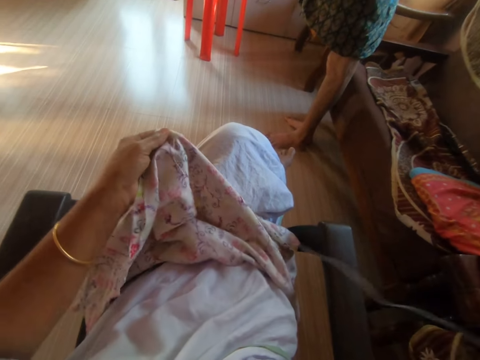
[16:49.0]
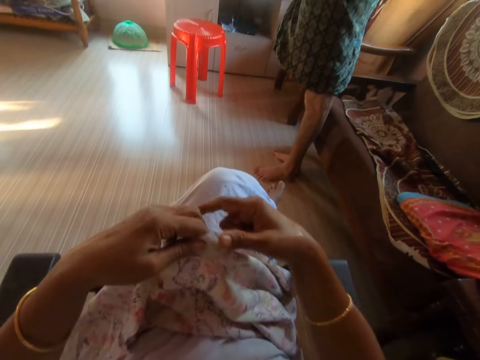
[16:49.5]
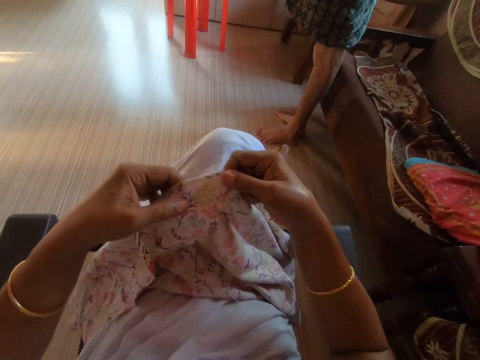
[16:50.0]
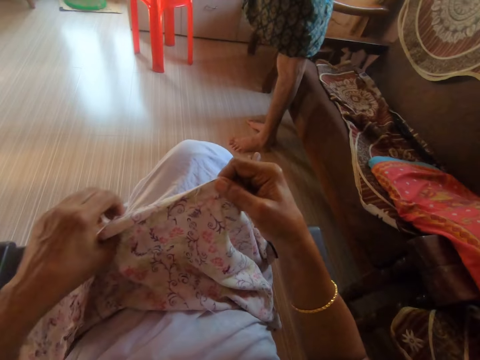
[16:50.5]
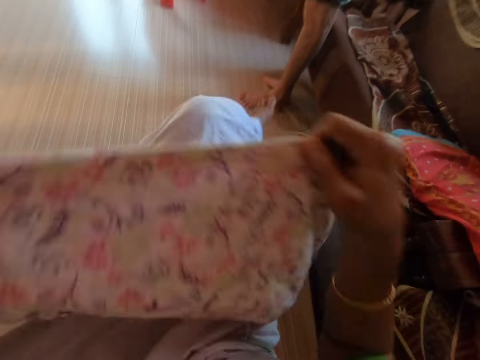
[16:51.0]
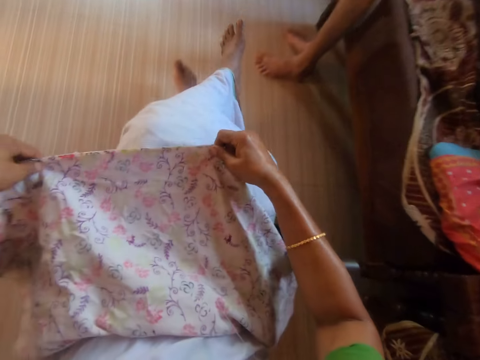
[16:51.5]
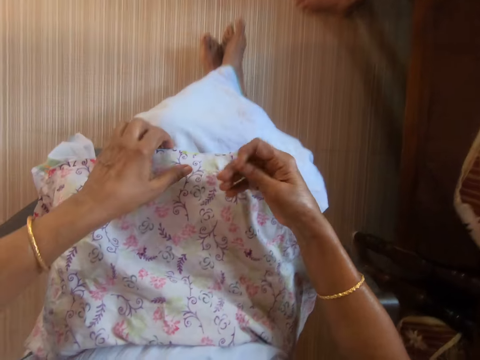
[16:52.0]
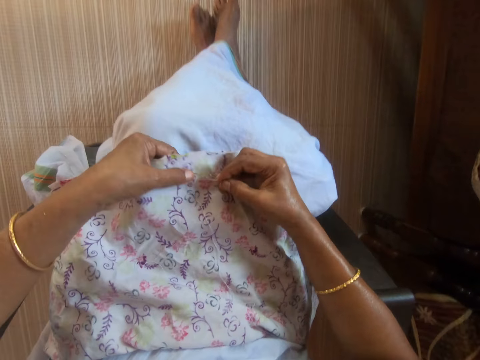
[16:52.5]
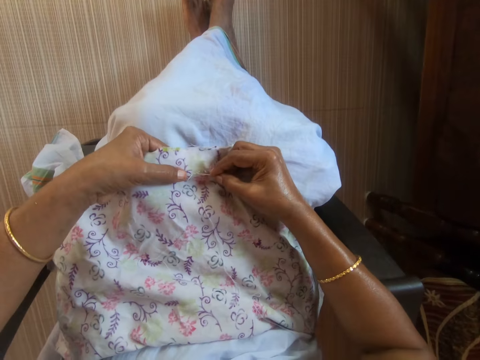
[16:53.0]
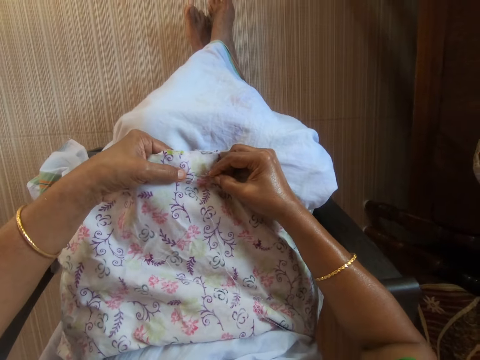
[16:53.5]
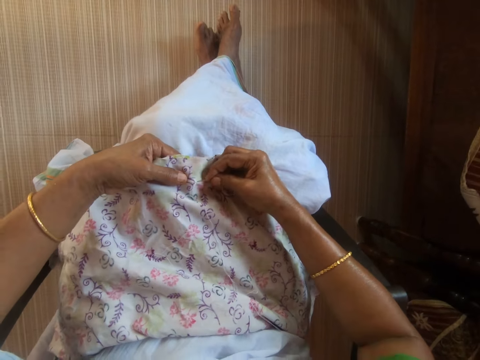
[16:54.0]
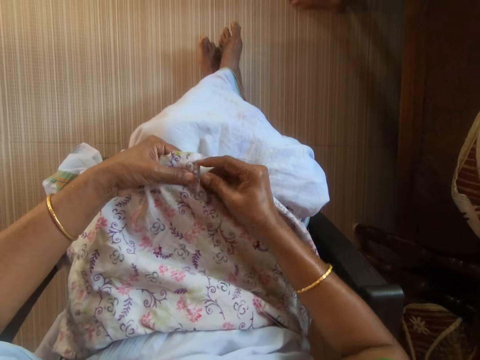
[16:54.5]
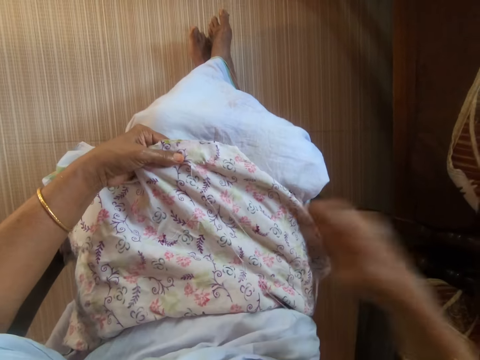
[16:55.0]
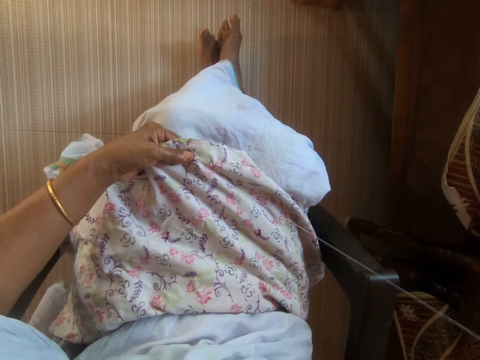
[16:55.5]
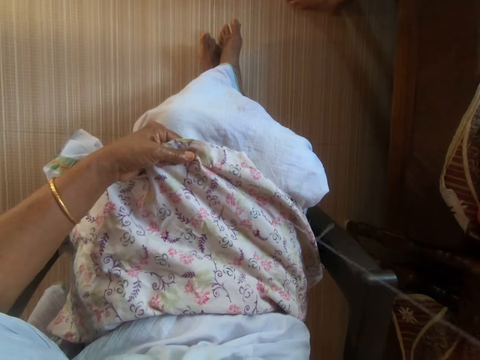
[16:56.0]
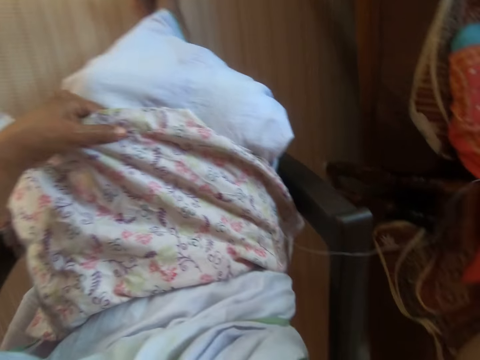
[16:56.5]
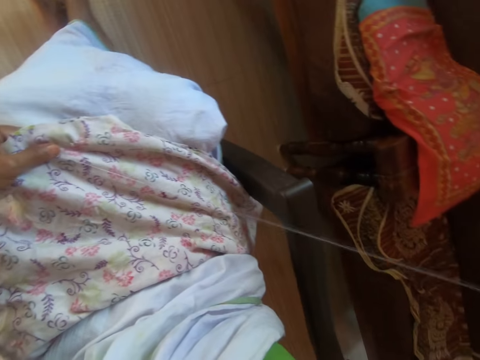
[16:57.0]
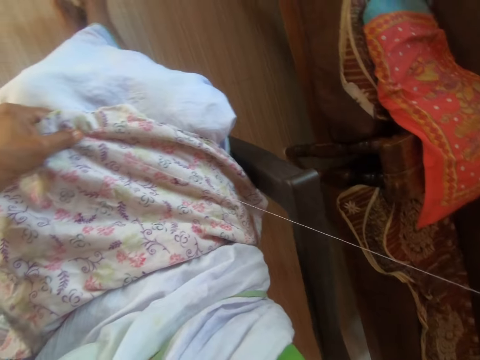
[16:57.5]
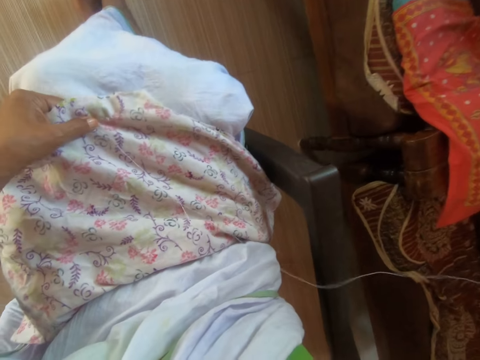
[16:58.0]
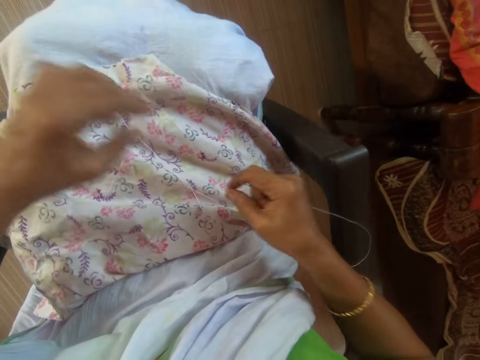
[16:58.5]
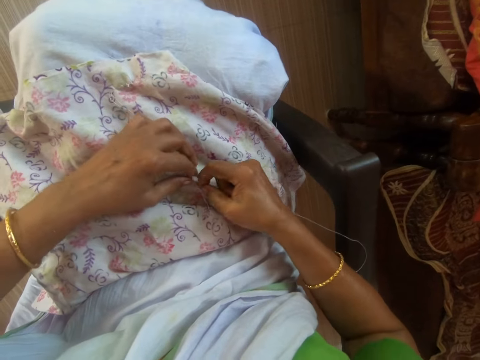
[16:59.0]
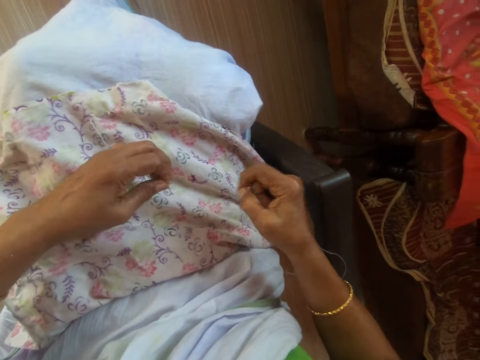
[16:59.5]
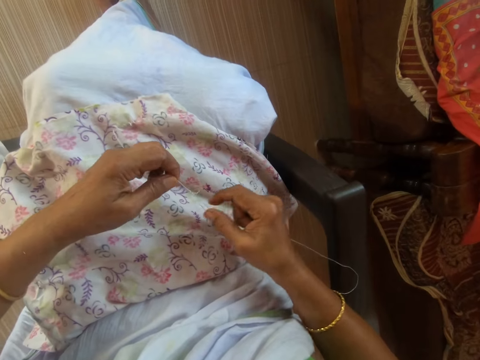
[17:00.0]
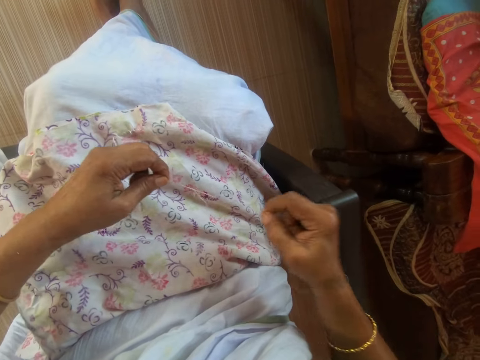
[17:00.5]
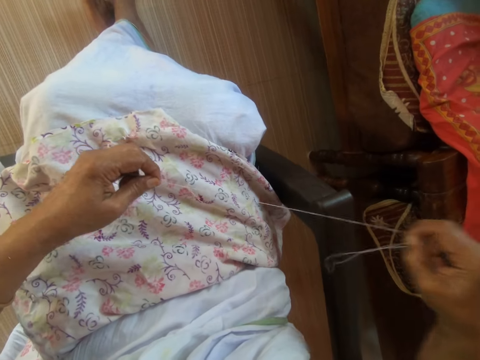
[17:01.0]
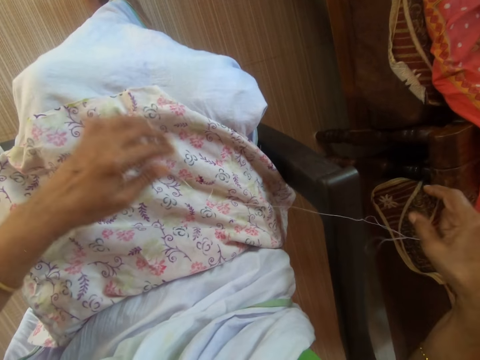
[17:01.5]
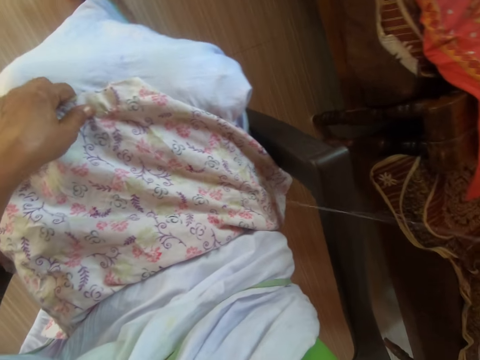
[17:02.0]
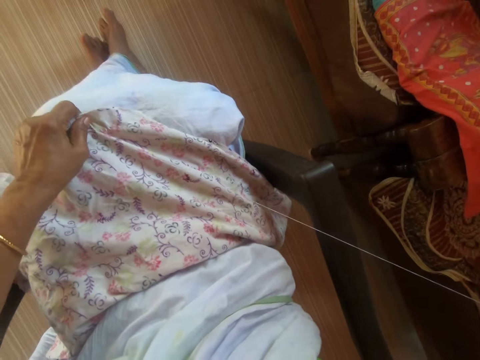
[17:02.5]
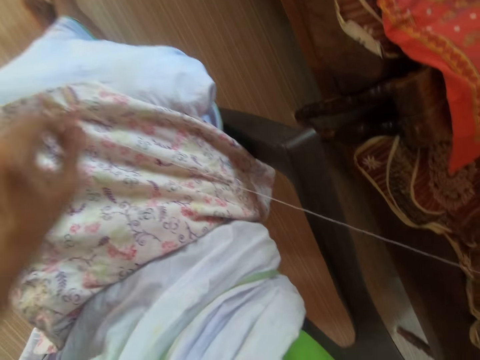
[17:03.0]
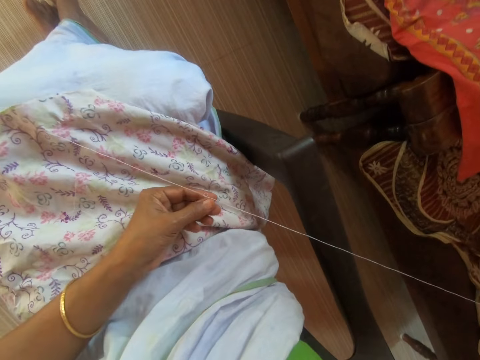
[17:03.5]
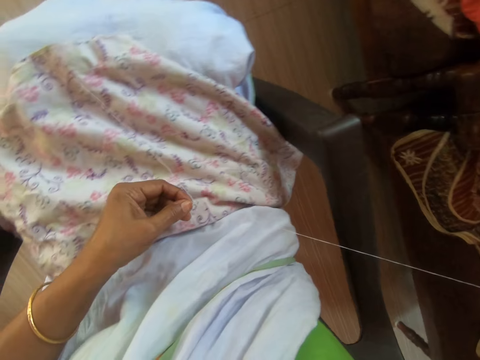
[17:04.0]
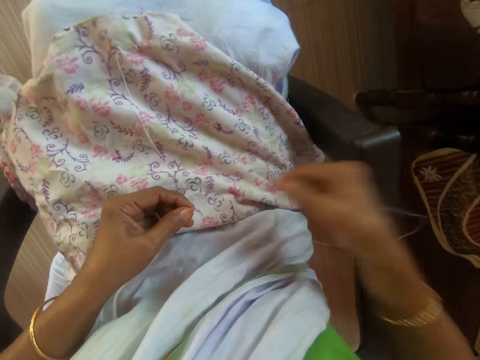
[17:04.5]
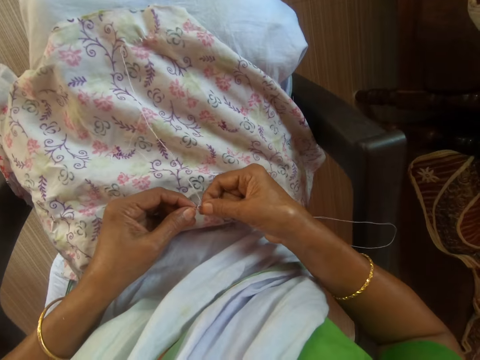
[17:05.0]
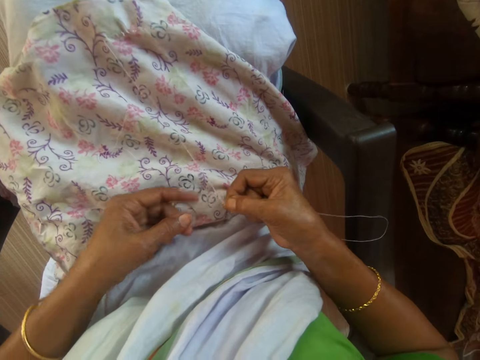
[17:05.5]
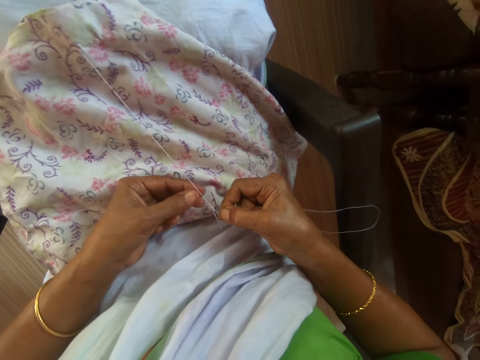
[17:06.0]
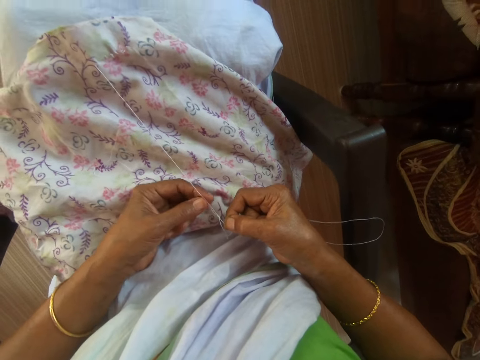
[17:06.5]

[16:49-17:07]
The camera wearer straightens the piece of cloth with her hands. She places the piece of cloth on her laps with her hands. She holds the piece of cloth on her laps with her left hand. She places her right hand on the piece of cloth on her laps. She sews the piece of cloth with the thread and needle in her right hand. She picks the thread from the piece of cloth with her hands. She adjusts the thread. She straightens the piece of cloth with both hands. She holds the piece of cloth with her left hand. She pulls the thread and needle in the piece of cloth with her right hand. She straightens the piece of cloth with both hands.

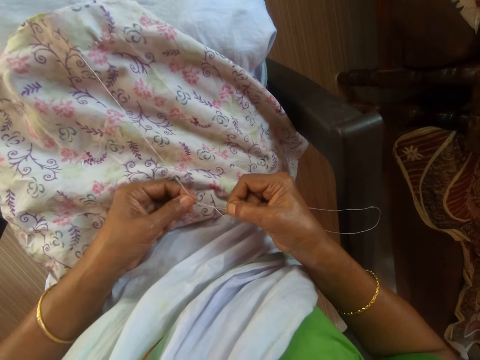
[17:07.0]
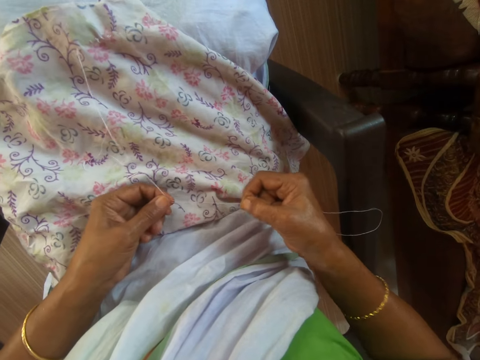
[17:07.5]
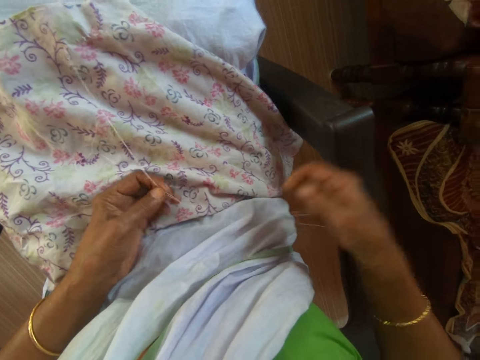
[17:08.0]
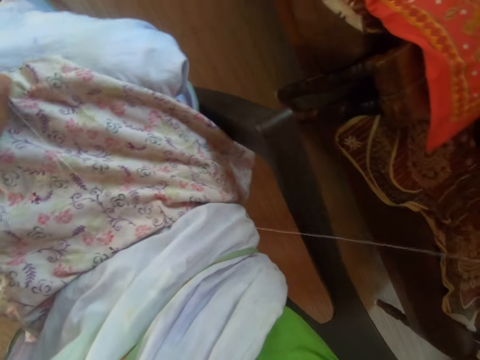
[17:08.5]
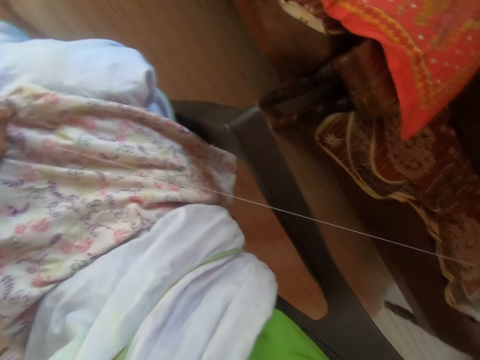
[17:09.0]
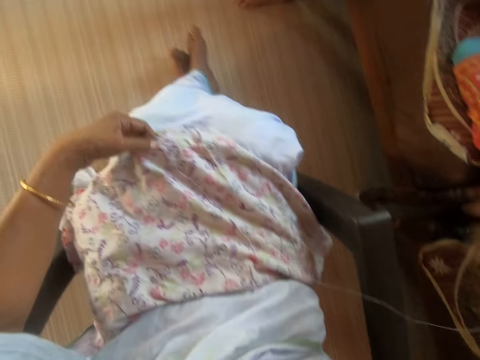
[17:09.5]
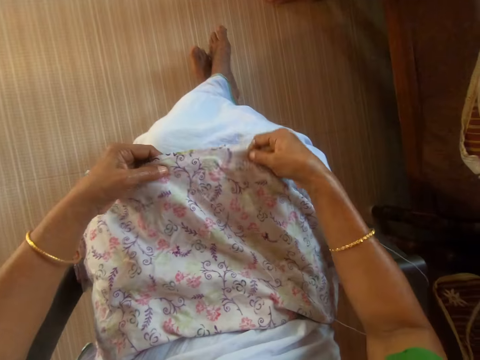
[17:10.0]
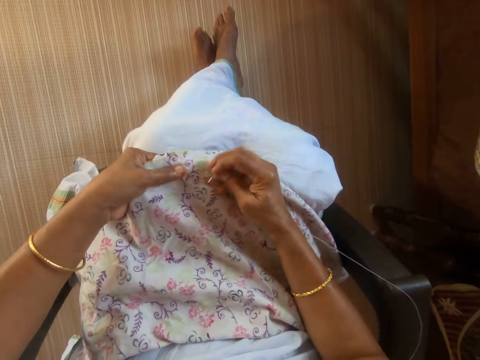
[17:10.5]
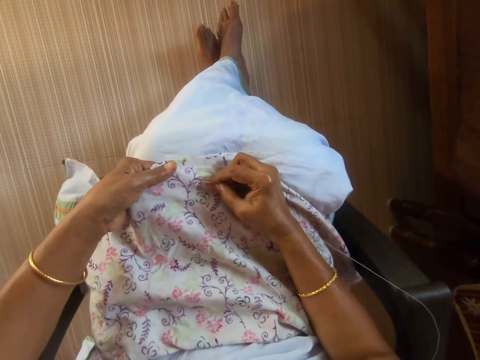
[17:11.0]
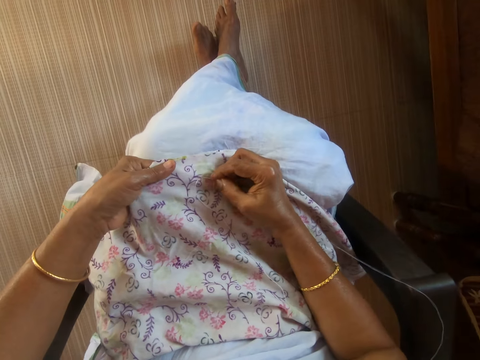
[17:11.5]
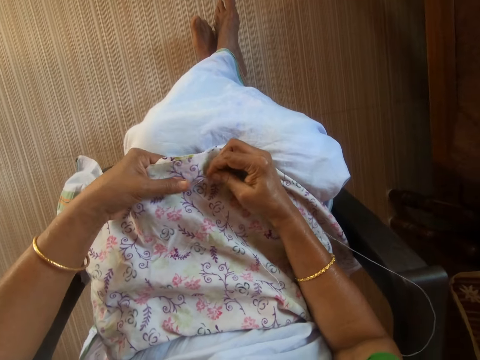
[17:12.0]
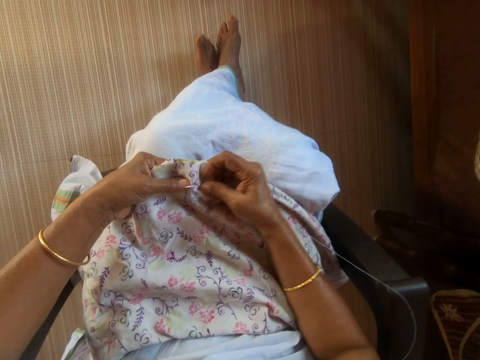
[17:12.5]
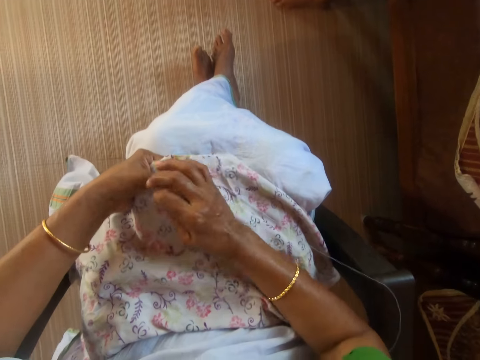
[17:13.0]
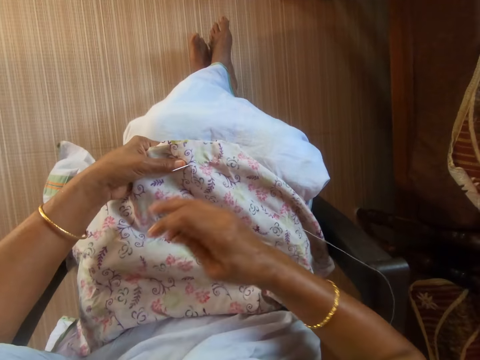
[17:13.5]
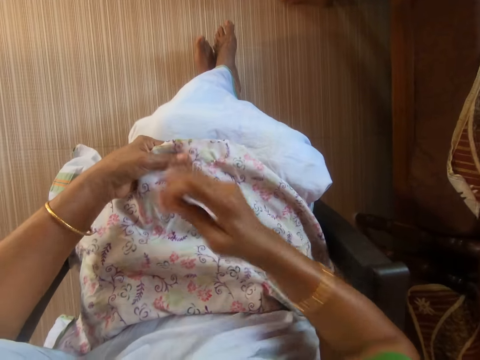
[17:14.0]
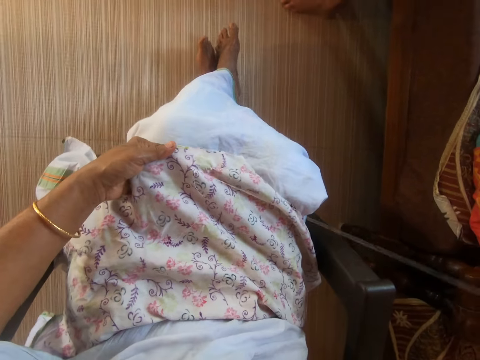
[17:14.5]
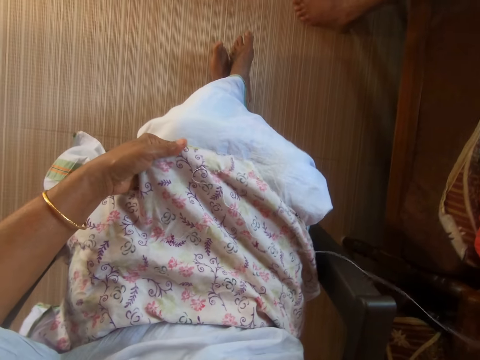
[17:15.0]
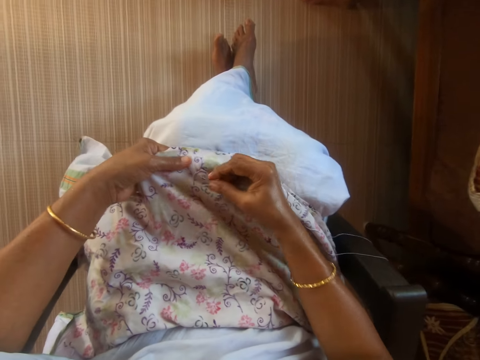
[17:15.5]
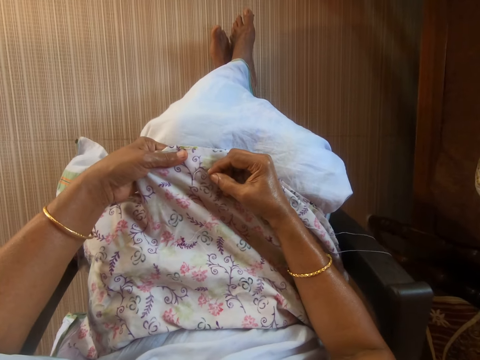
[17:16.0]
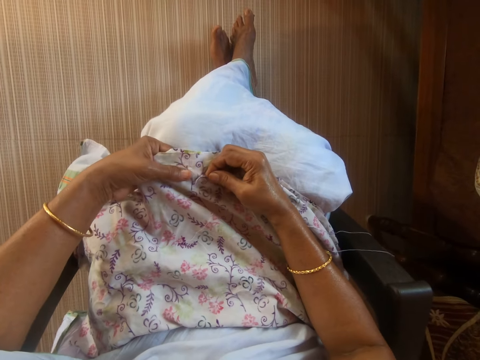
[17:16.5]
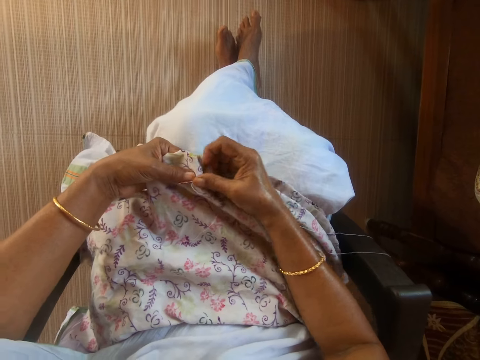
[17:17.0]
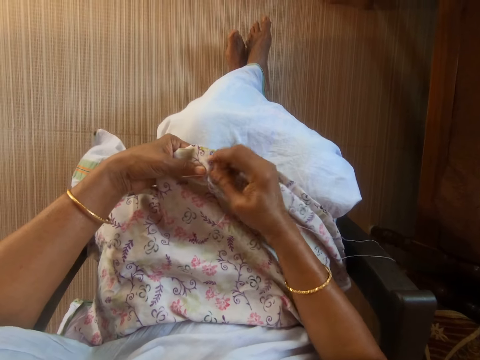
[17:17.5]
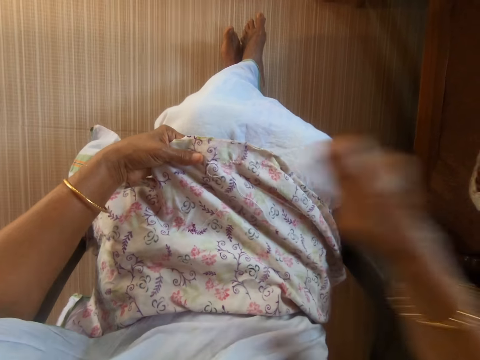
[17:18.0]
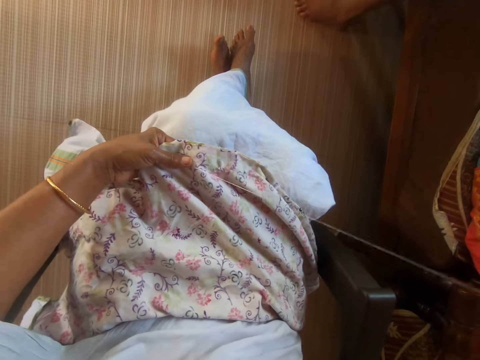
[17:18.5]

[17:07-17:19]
The camera wearer holds the piece of cloth with her left hand. She pulls the thread and needle in the piece of cloth with her right hand. She straightens the piece of cloth on her laps with both hands. She sews the piece of cloth with the thread and needle in her right hand.
